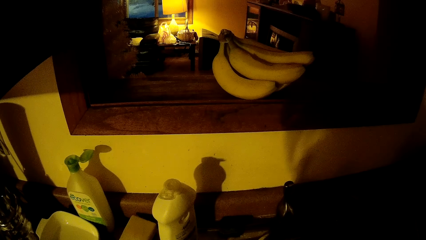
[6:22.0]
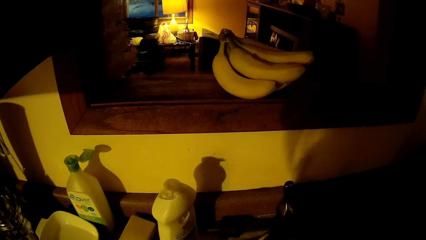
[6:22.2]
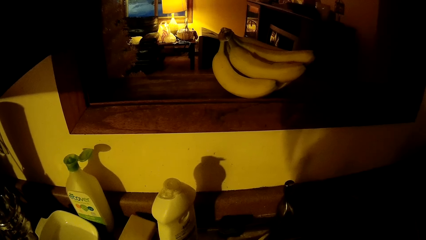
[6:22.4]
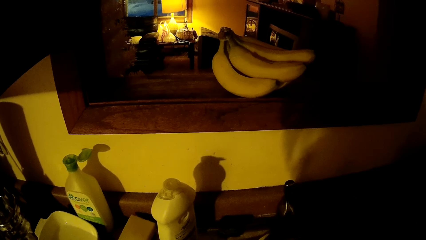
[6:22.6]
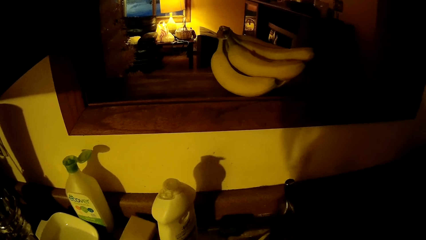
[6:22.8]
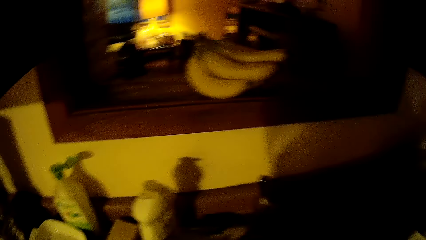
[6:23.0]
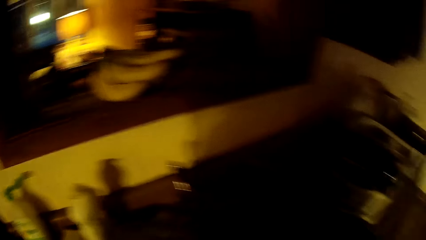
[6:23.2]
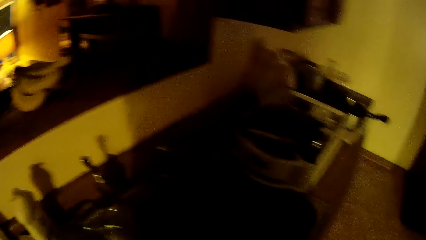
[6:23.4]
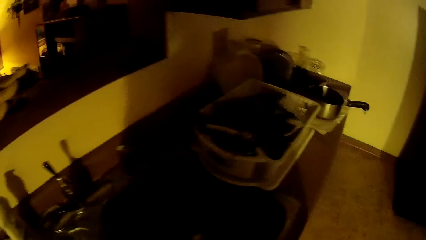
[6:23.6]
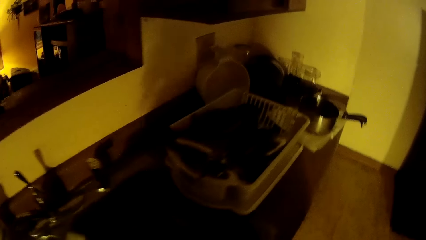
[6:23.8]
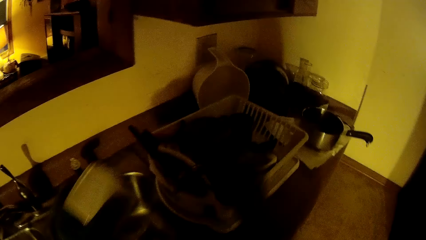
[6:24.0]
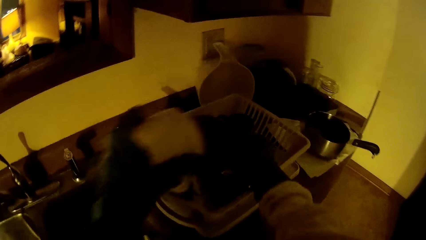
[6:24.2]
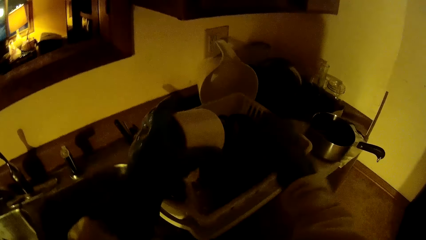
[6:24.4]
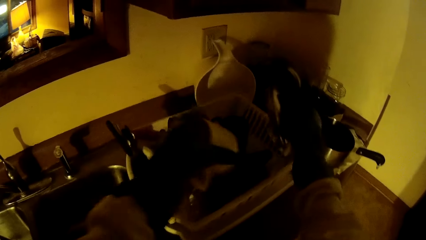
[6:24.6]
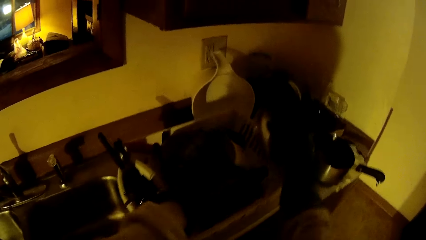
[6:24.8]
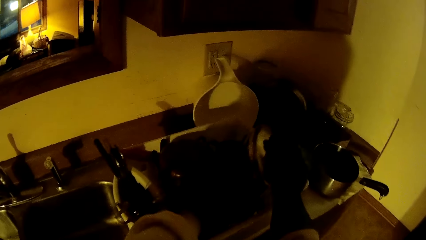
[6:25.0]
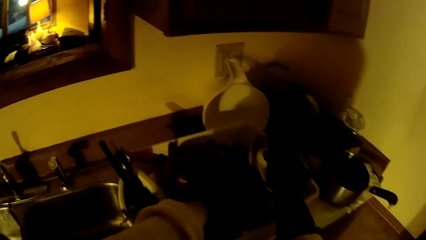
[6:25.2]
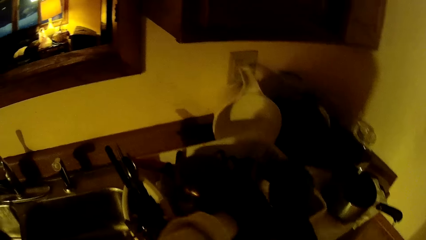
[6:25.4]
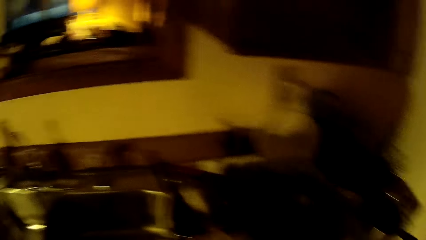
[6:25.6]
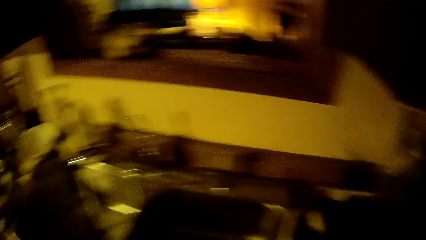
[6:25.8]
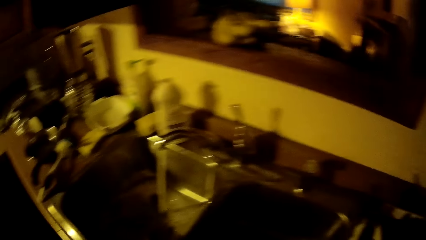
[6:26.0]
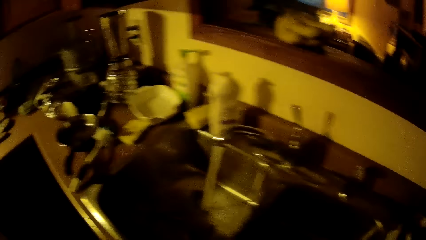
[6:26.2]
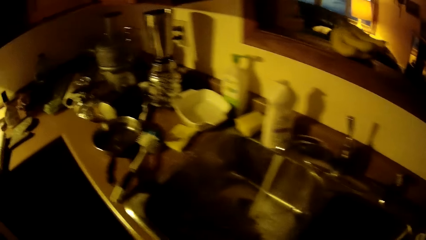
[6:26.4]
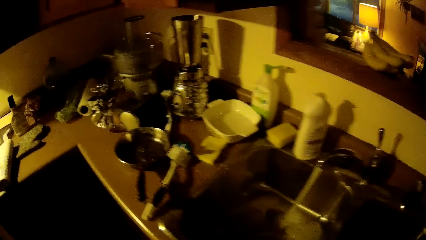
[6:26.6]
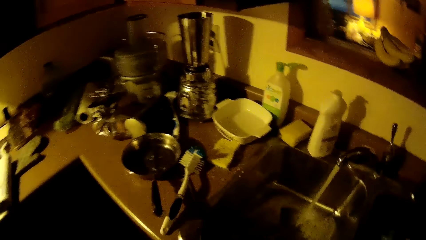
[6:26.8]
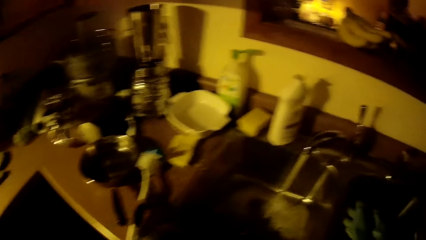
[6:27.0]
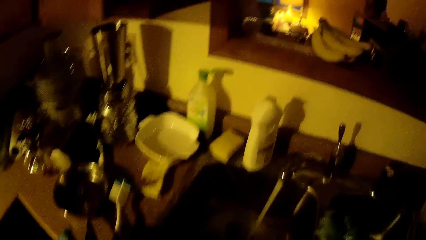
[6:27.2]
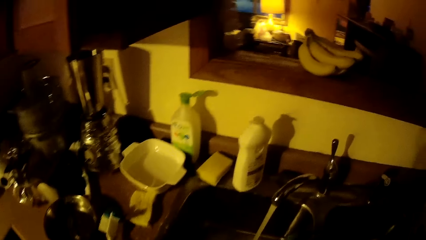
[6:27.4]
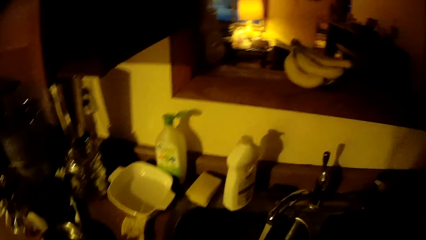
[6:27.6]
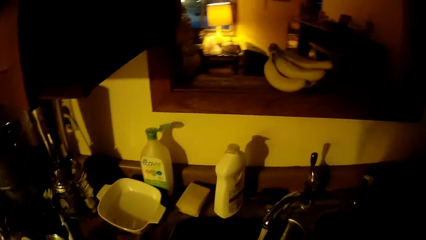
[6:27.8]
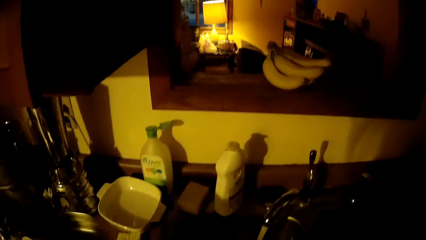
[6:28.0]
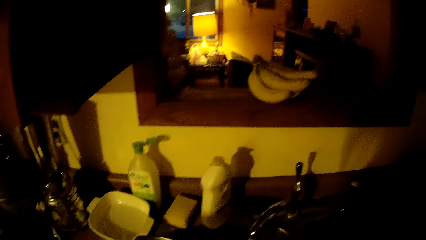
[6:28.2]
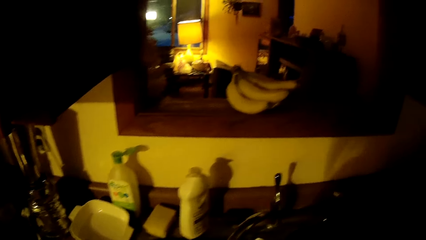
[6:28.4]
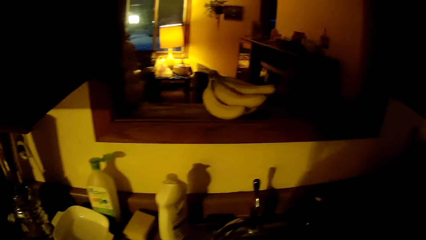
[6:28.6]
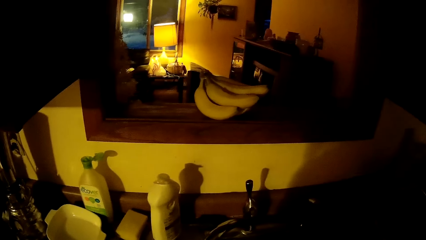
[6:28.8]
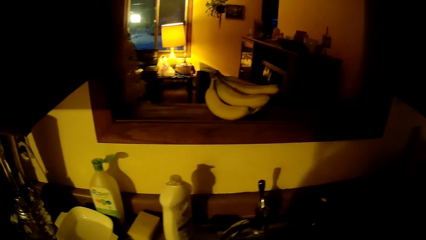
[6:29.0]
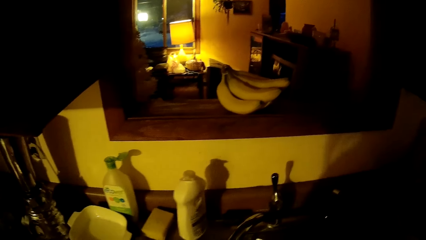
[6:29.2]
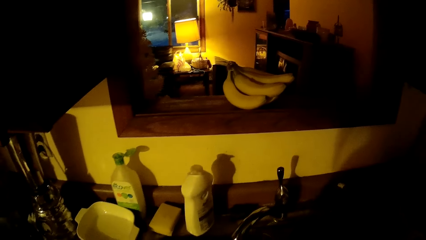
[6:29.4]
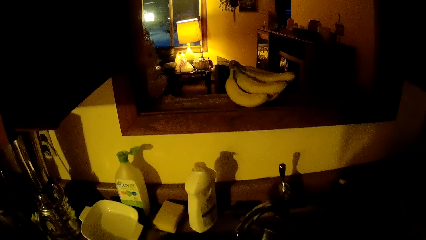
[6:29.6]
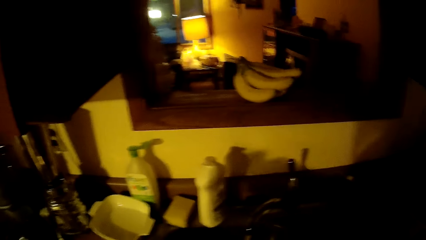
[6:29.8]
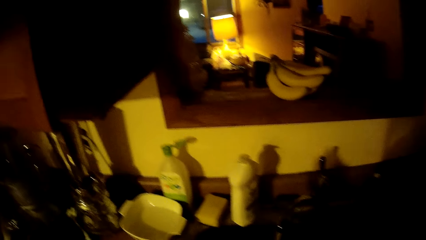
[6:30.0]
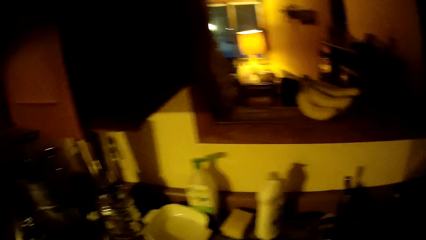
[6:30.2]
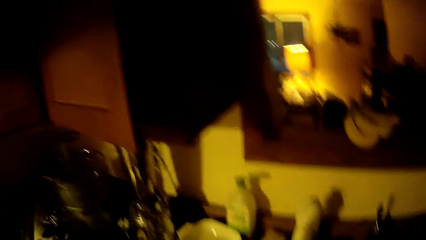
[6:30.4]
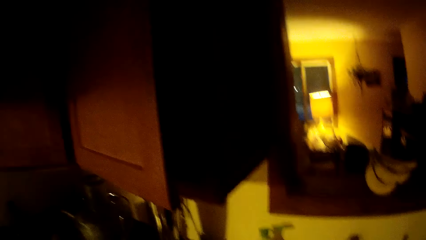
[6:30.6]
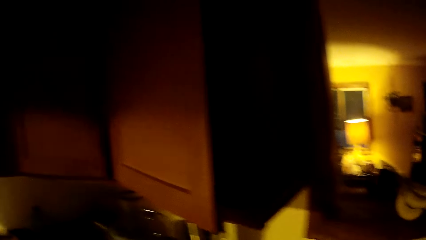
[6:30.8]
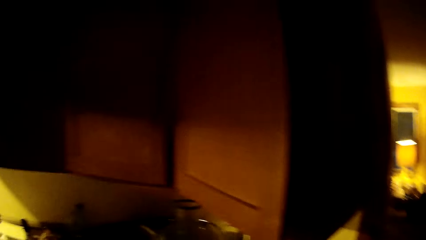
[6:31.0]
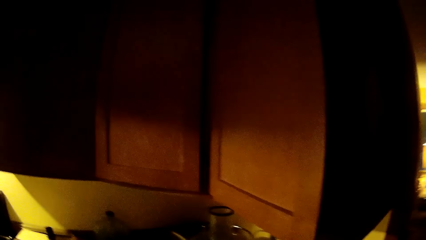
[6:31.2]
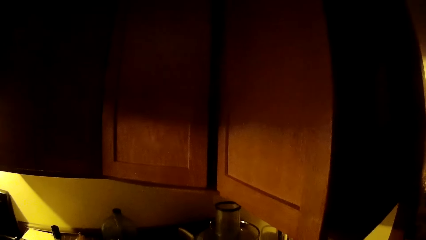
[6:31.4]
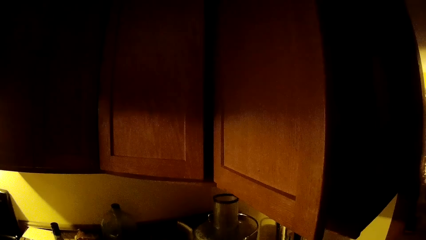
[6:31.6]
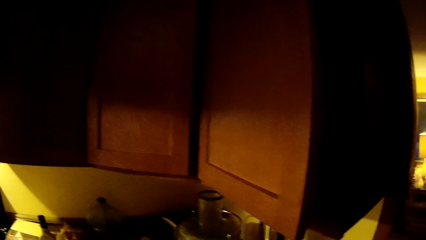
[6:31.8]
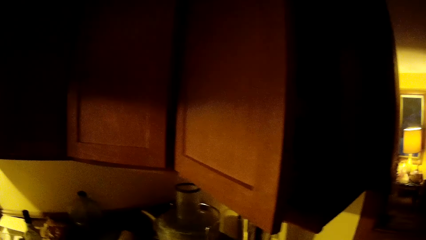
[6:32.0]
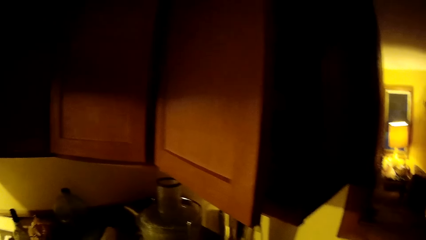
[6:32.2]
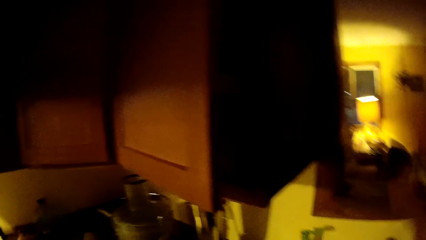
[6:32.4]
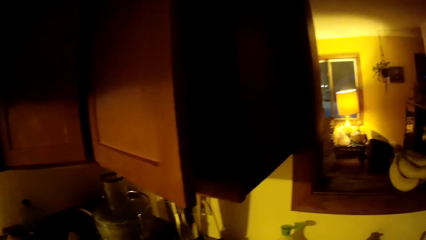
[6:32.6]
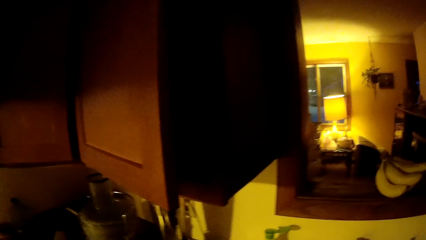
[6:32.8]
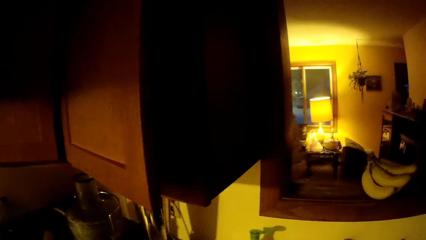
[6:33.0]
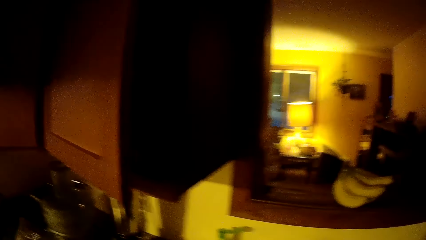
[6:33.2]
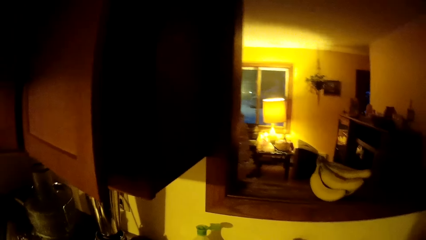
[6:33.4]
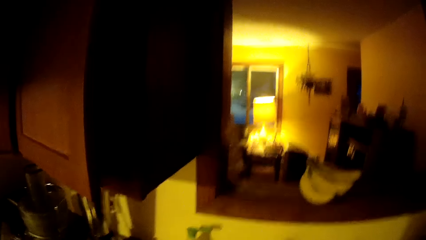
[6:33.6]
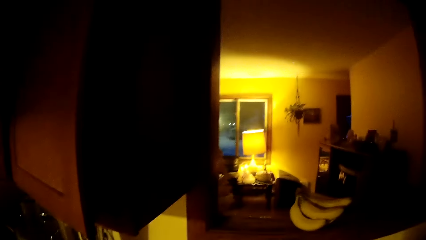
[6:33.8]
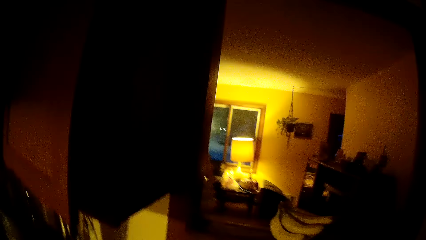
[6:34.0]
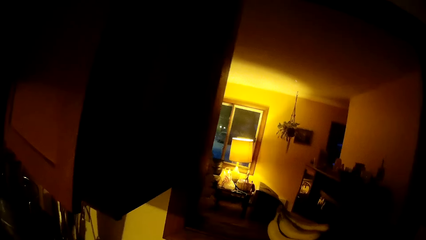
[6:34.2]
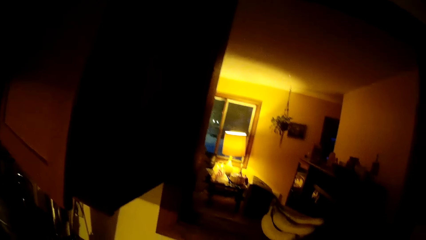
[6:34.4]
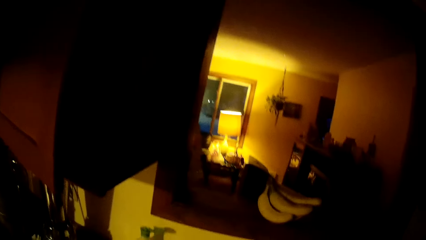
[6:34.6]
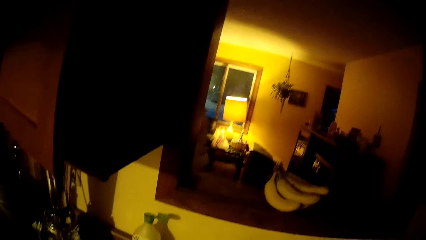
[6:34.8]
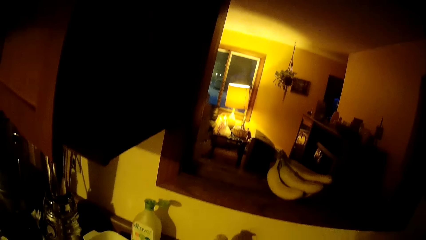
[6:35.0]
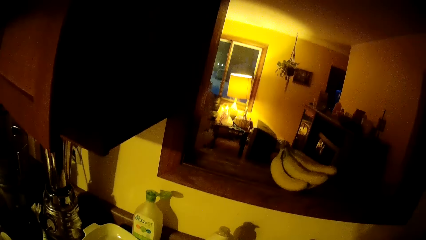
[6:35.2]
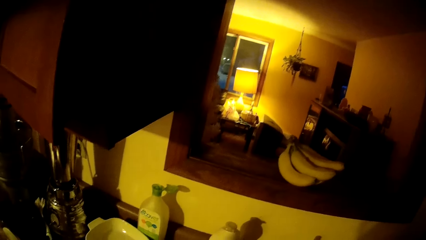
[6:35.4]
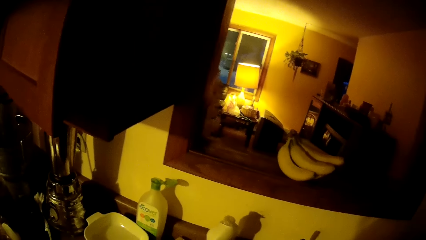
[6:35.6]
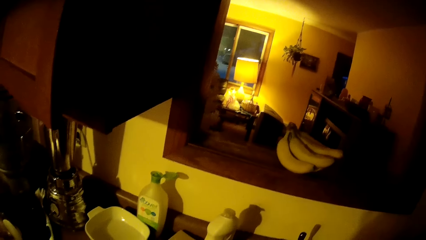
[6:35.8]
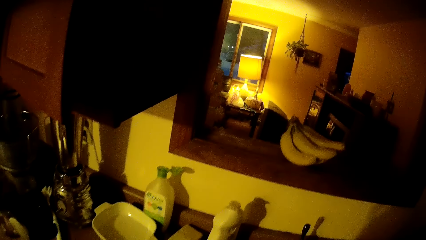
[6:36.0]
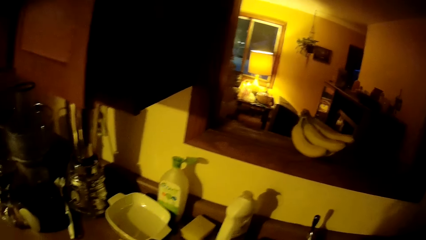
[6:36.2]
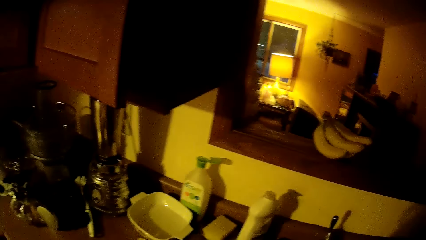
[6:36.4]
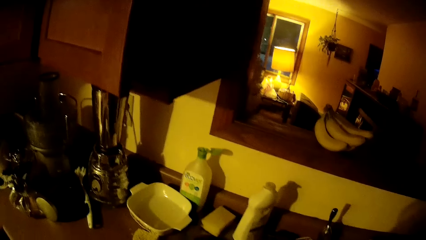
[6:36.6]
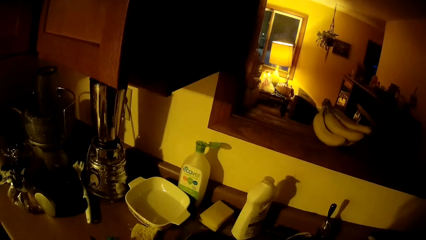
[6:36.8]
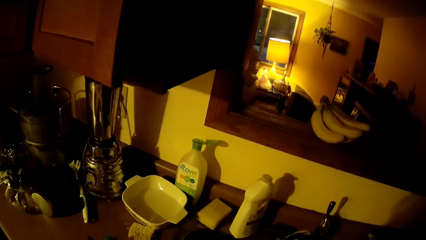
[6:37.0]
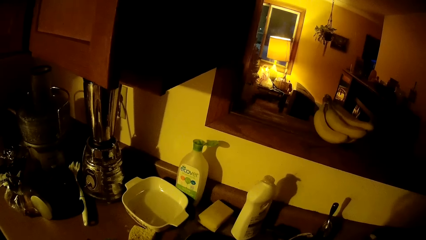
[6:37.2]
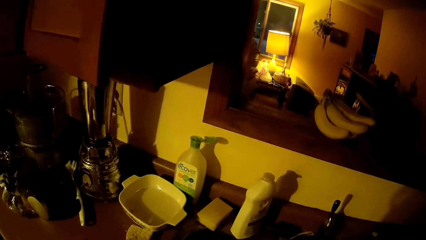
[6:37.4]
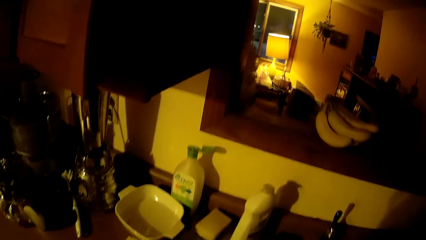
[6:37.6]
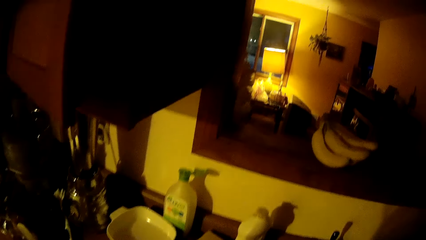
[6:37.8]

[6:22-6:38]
The camera wearer raises a bowl in the plate rack with her right hand. She drops the mug in the plate rack with her left hand. She drops the bowl in the plate rack with her right hand. She looks over the countertop. She picks up a stainless bowl with her left hand. She looks at the drawer. She looks over the countertop.
